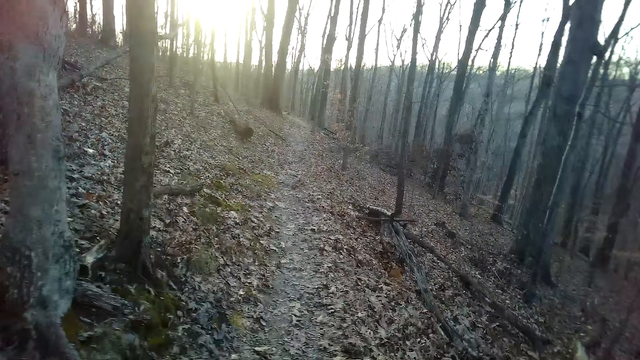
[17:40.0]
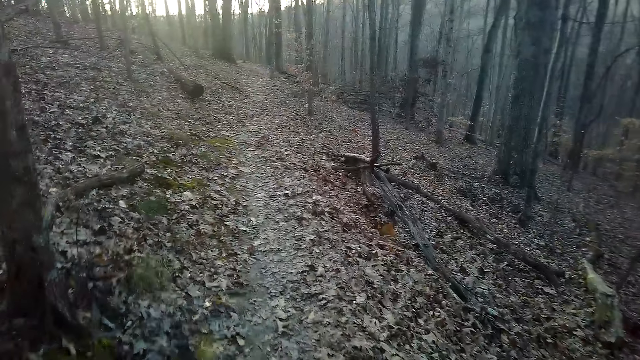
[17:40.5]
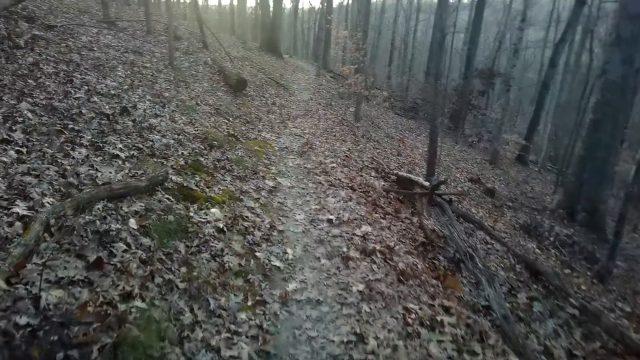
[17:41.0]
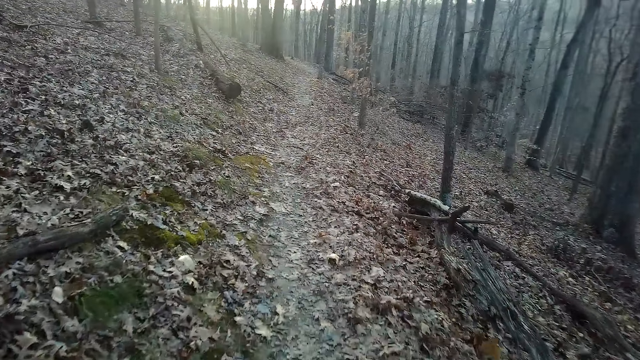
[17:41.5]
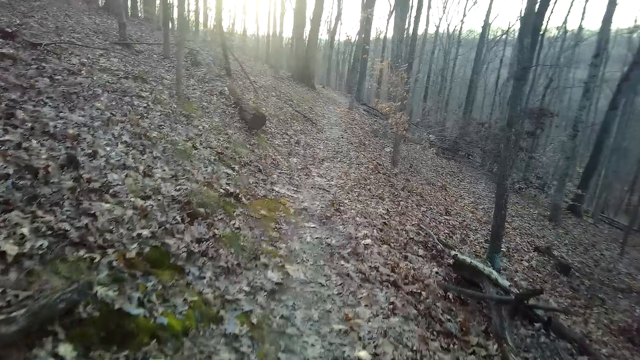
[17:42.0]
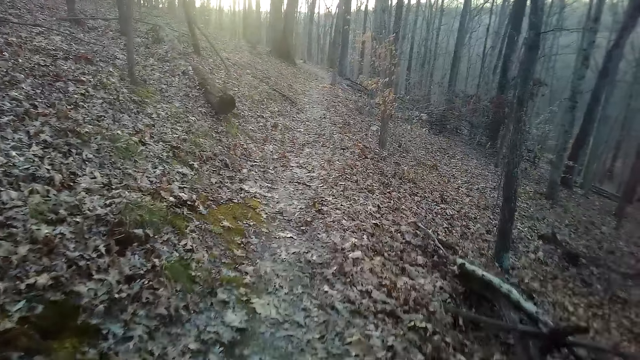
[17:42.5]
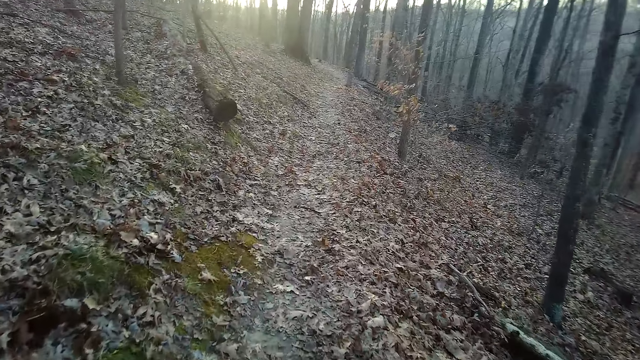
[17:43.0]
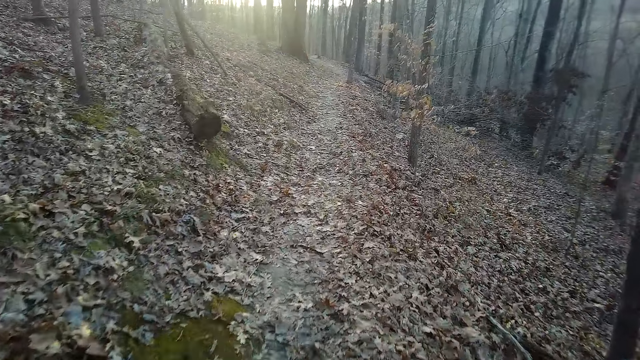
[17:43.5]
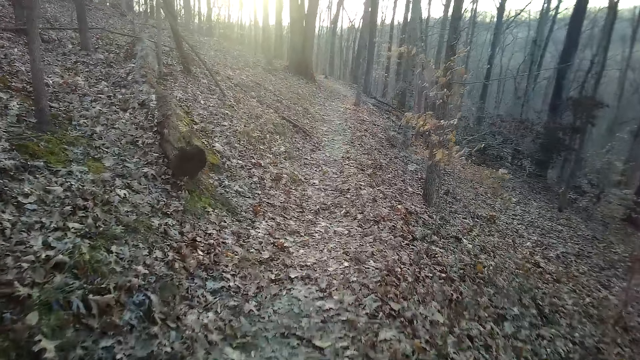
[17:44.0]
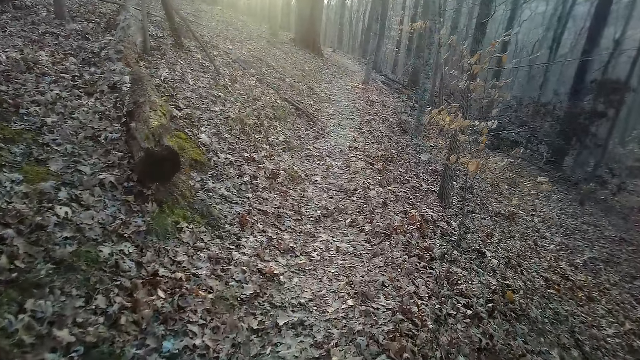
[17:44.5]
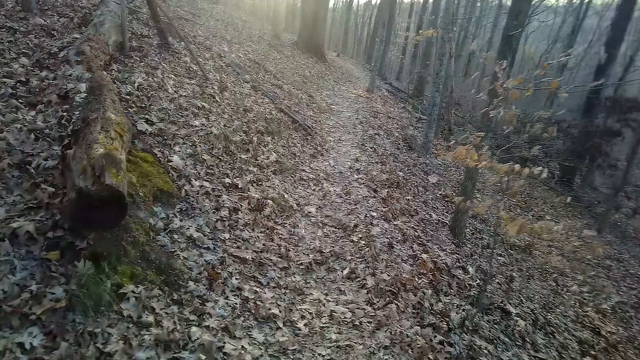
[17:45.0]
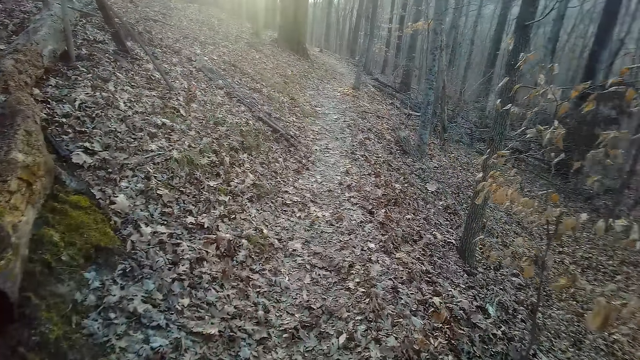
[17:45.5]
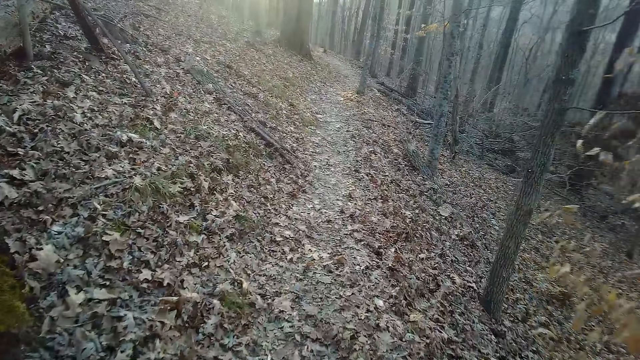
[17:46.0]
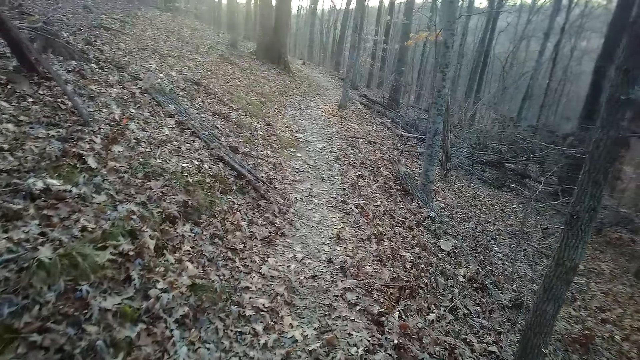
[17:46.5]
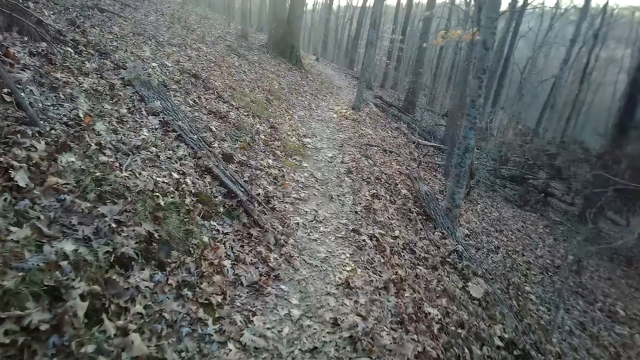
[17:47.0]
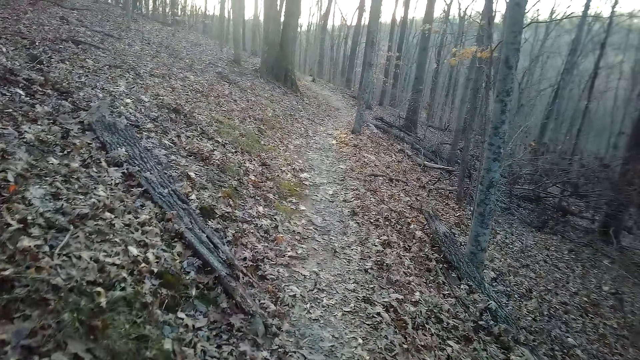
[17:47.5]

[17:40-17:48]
The camera wearer coughs.

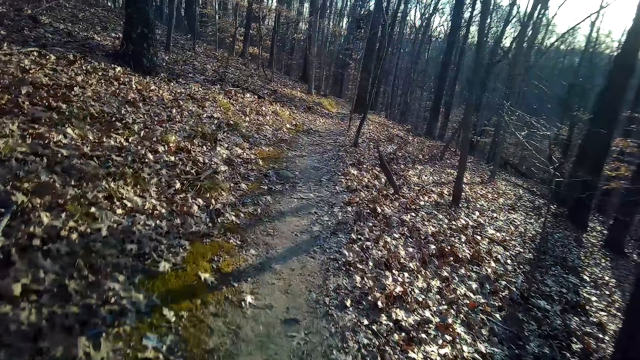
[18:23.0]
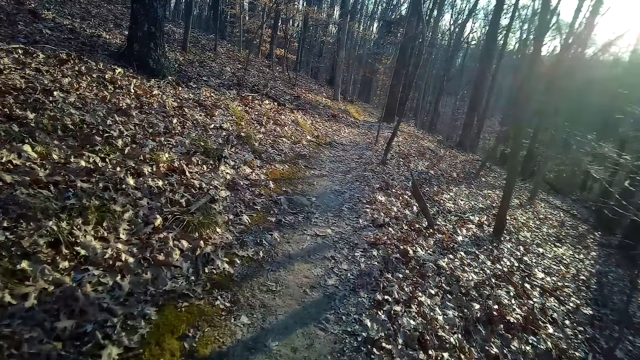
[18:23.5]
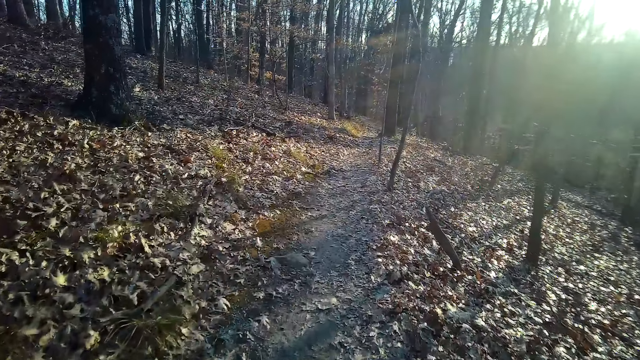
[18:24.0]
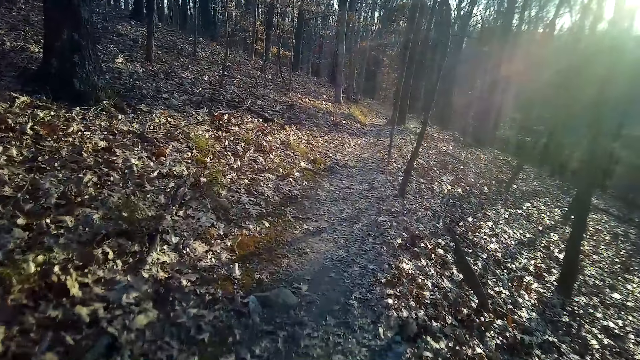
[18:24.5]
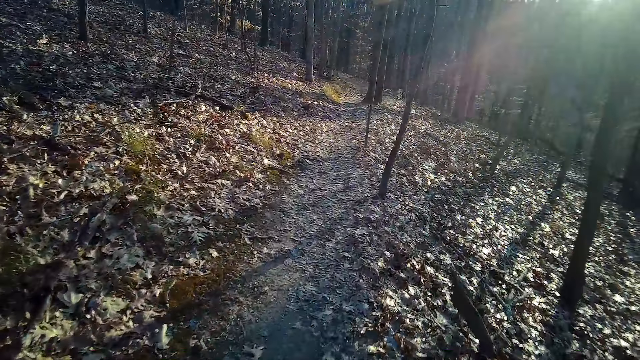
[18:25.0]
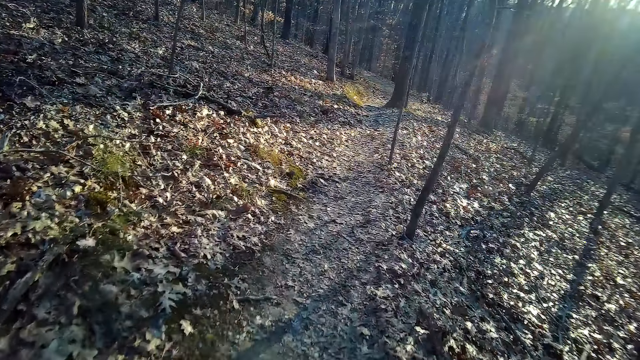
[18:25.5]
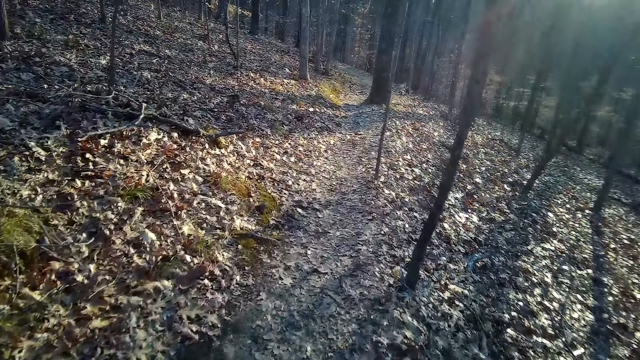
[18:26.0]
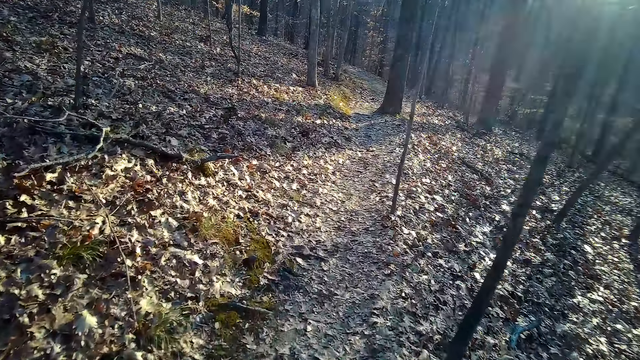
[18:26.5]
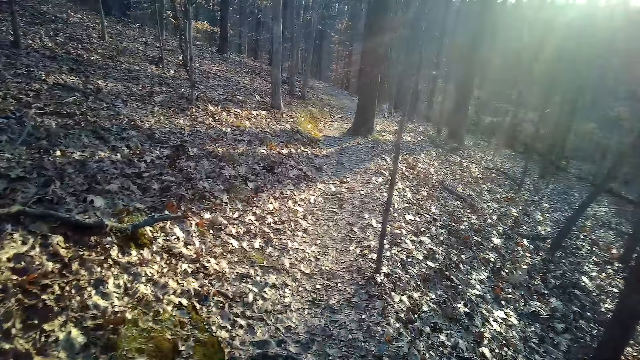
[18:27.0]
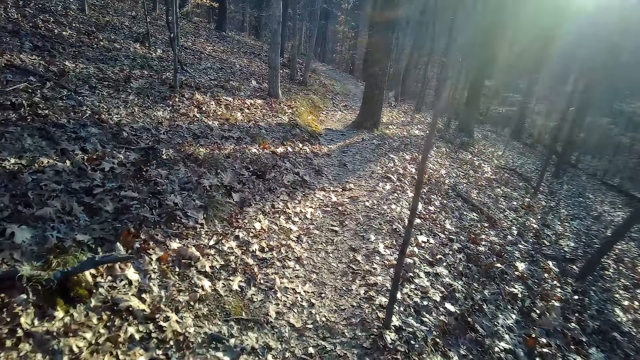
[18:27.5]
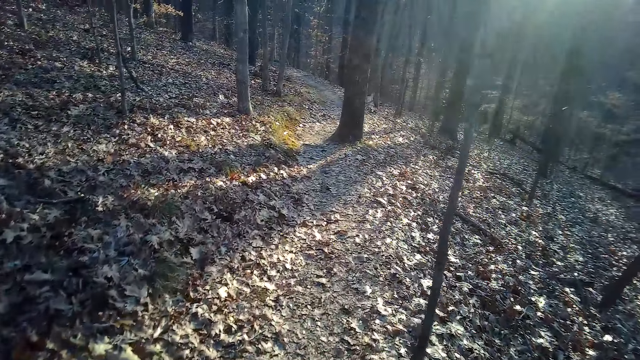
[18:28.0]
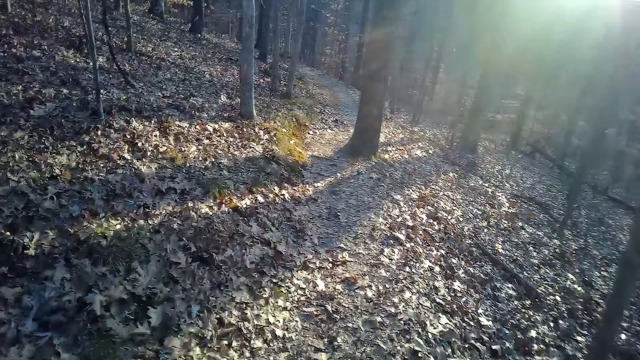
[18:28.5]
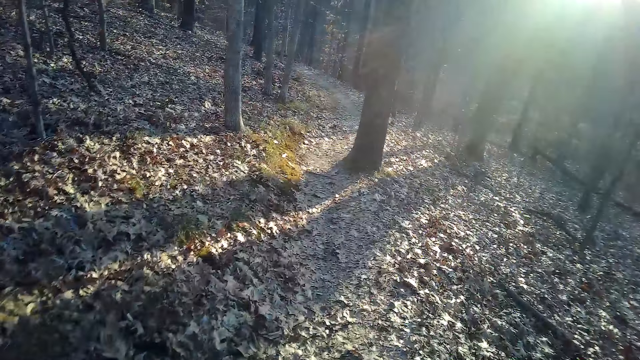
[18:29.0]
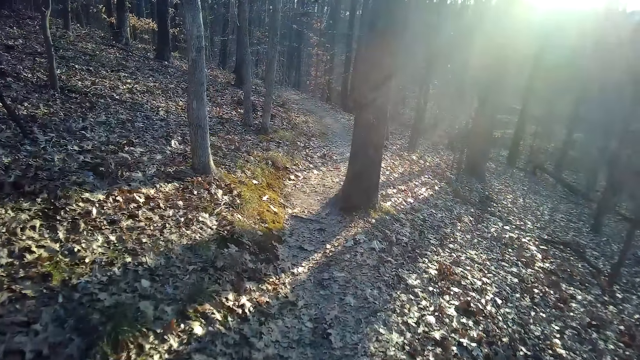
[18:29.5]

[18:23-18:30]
The camera wearer talks alone.

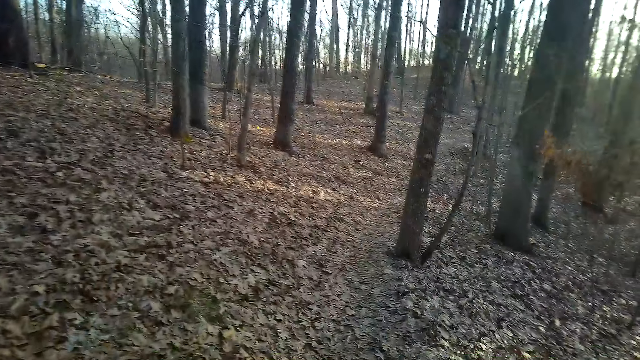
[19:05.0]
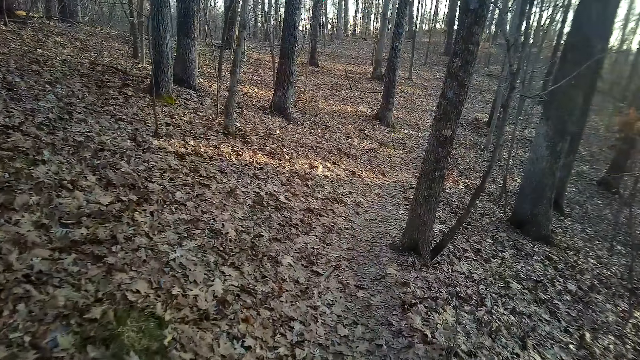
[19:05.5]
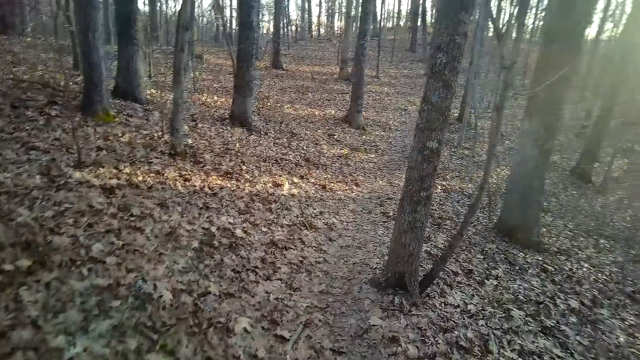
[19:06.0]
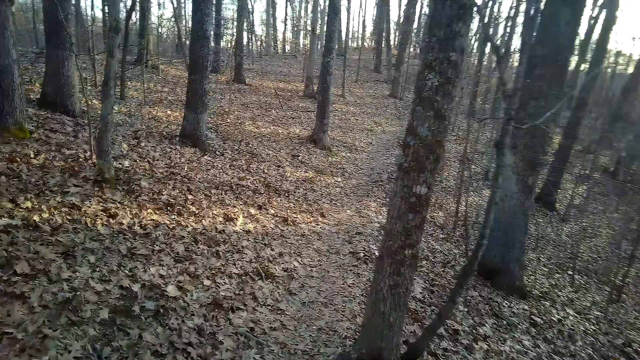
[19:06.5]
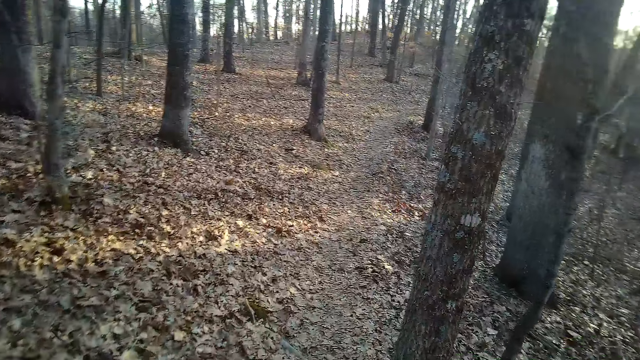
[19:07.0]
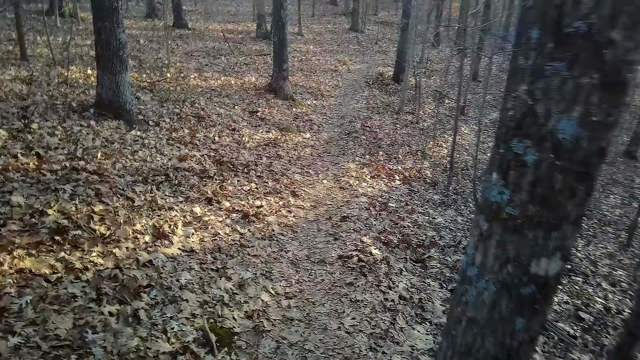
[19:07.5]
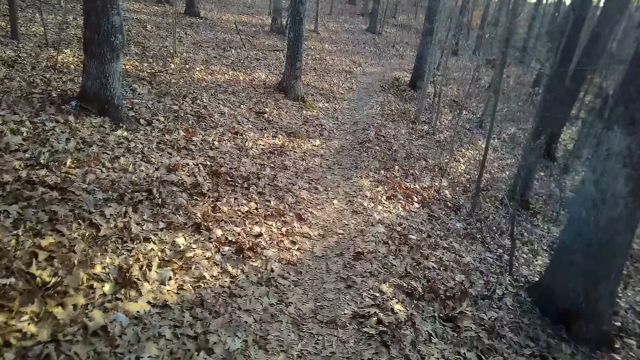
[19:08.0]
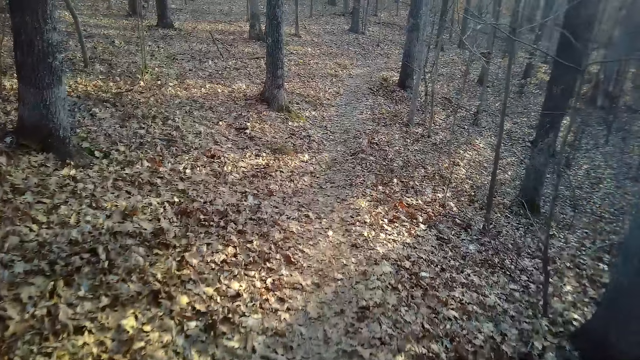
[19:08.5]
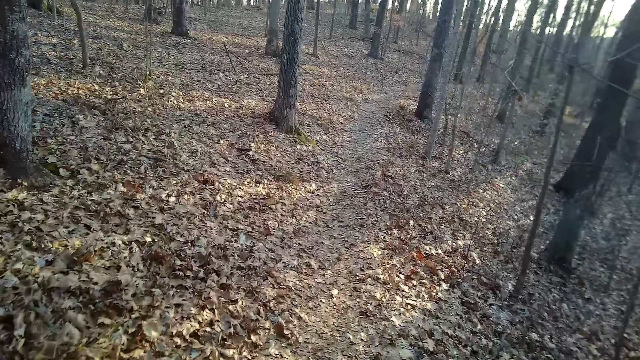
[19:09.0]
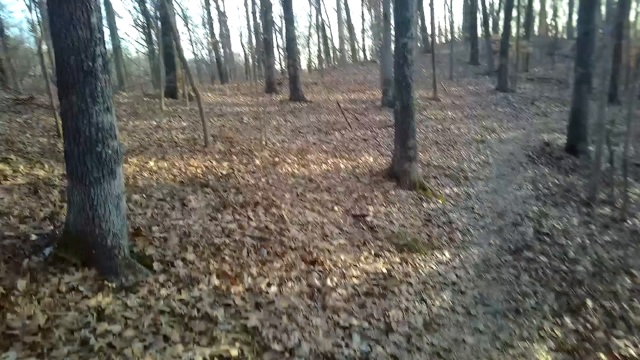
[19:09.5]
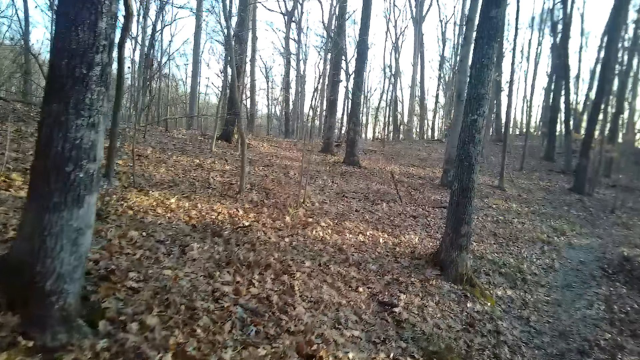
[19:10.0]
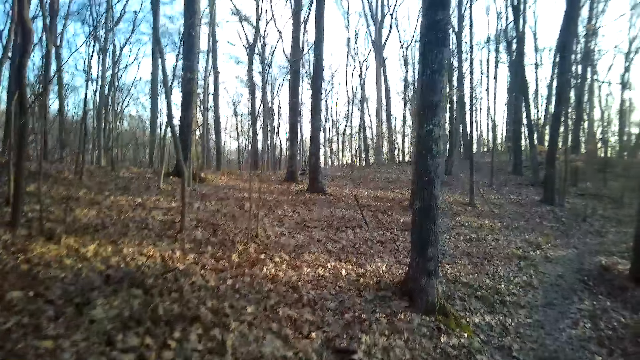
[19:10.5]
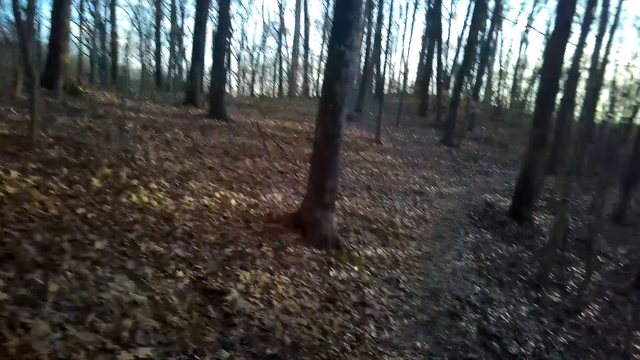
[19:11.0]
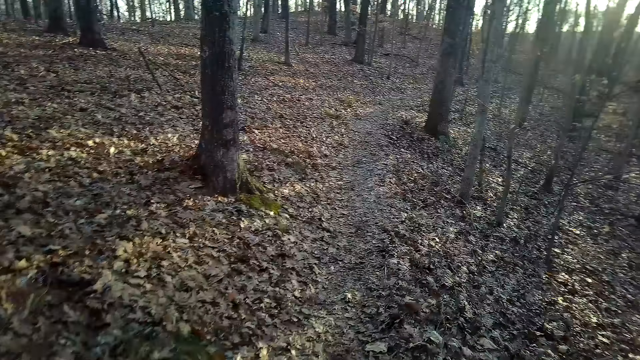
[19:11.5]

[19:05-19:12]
The camera wearer coughs.
